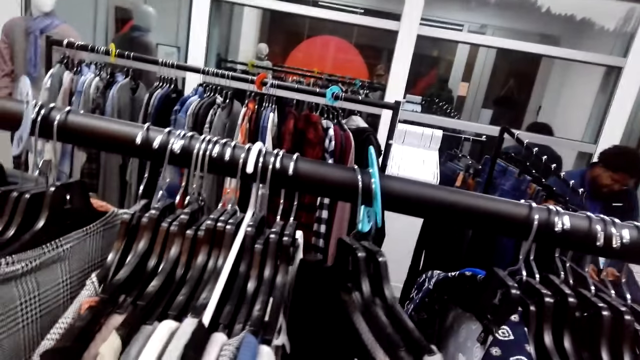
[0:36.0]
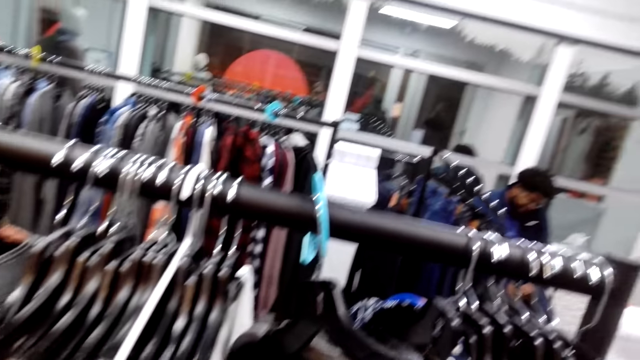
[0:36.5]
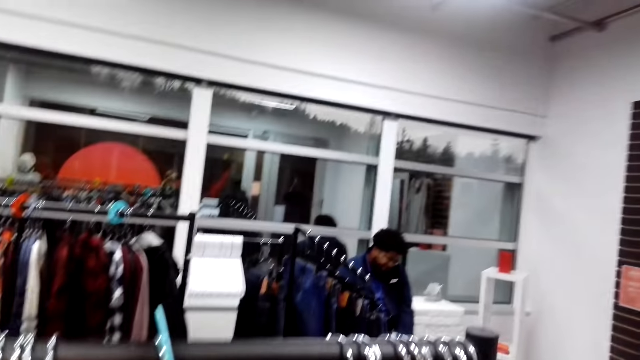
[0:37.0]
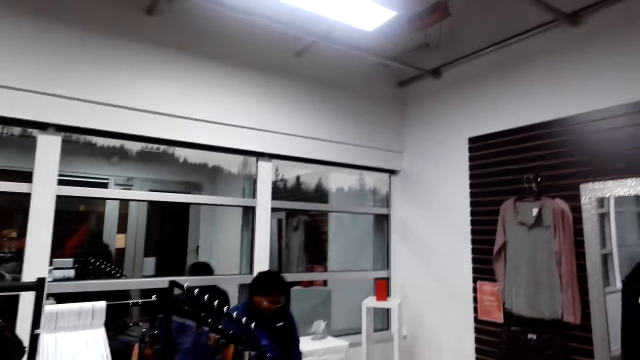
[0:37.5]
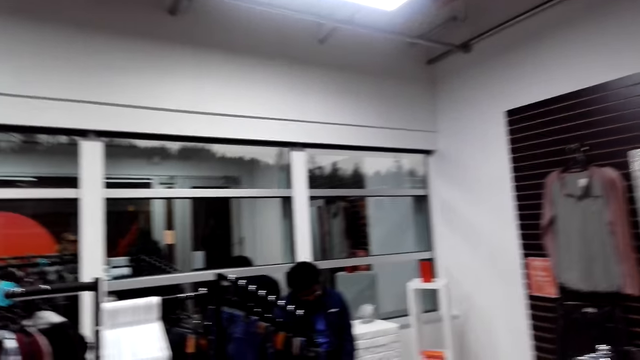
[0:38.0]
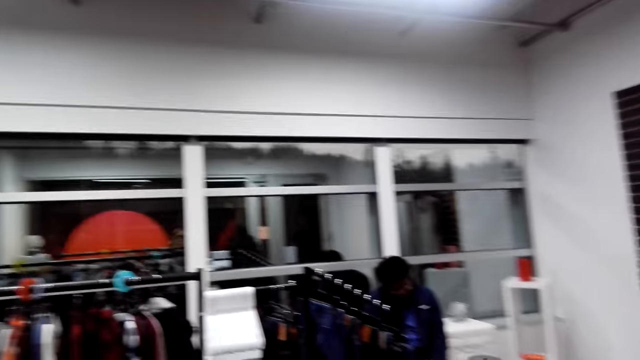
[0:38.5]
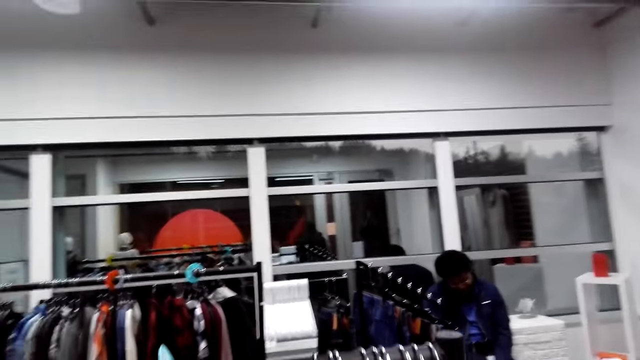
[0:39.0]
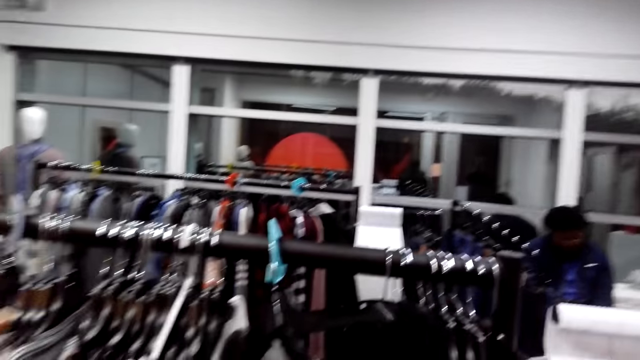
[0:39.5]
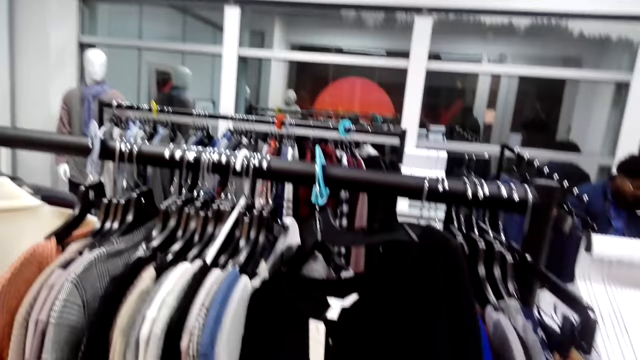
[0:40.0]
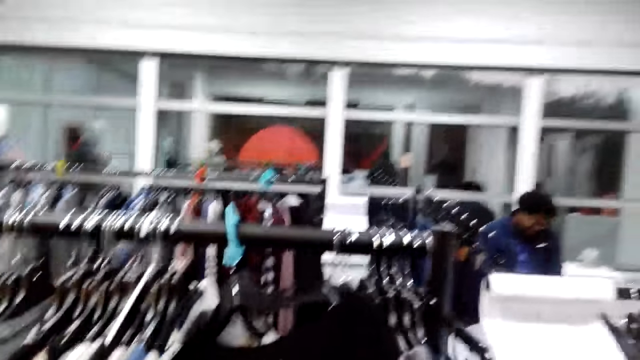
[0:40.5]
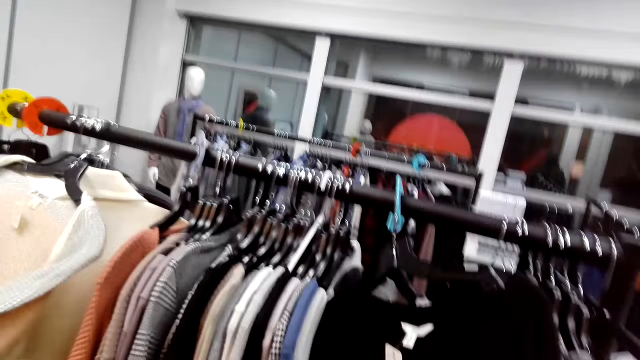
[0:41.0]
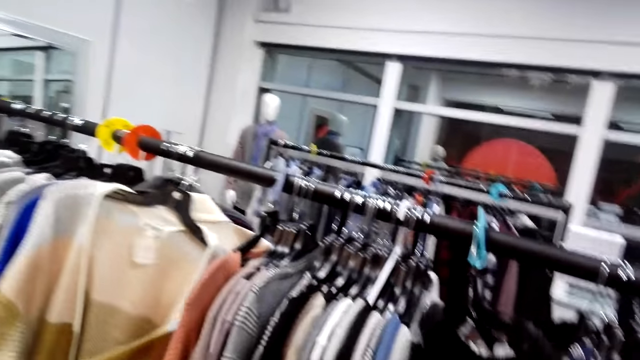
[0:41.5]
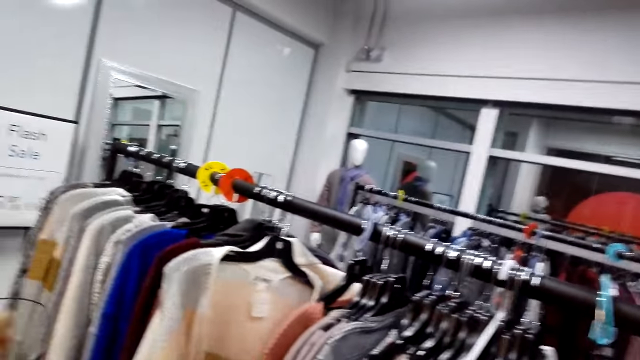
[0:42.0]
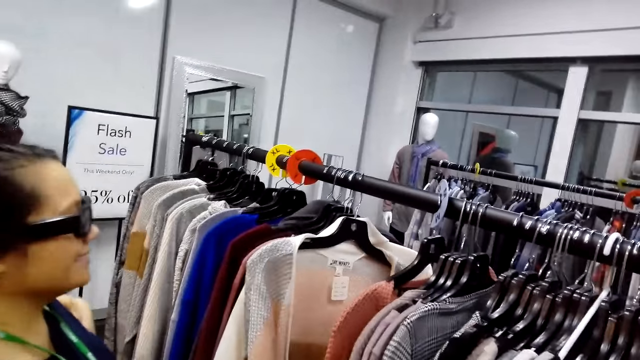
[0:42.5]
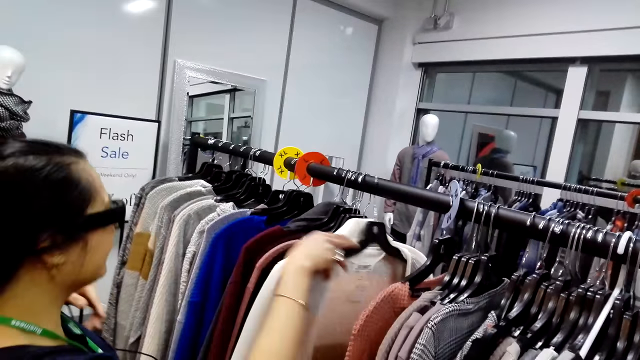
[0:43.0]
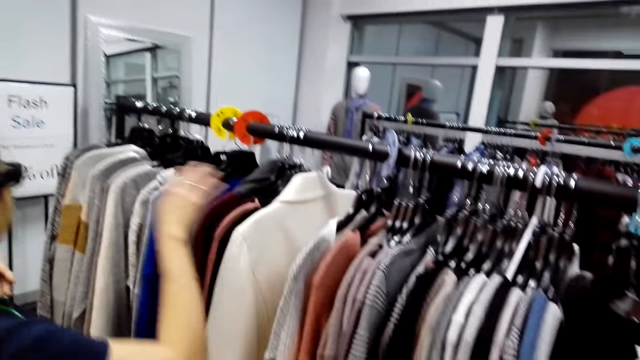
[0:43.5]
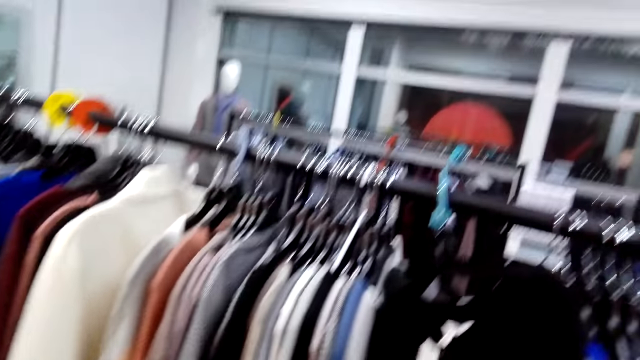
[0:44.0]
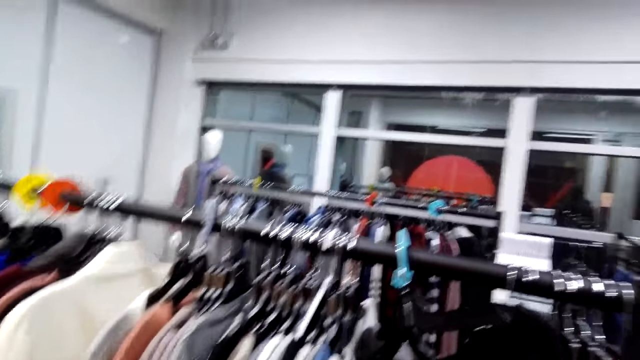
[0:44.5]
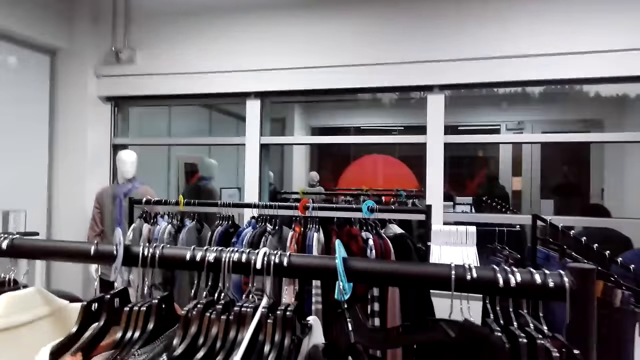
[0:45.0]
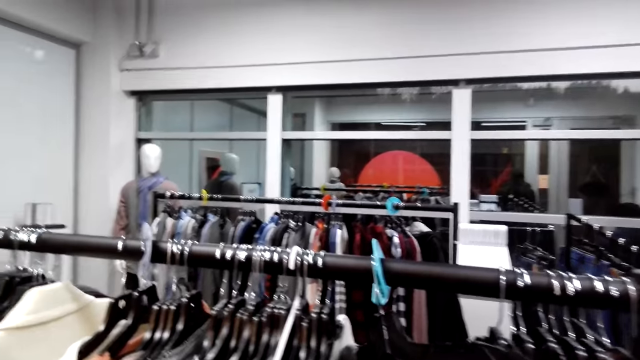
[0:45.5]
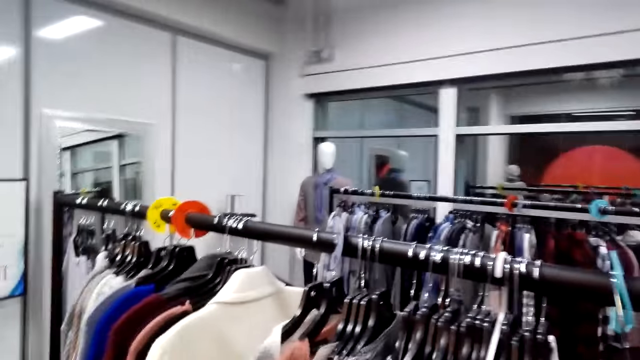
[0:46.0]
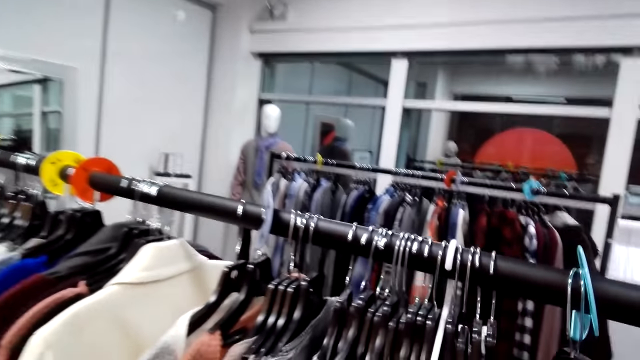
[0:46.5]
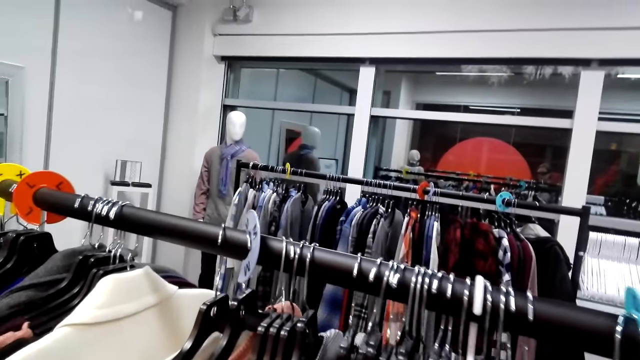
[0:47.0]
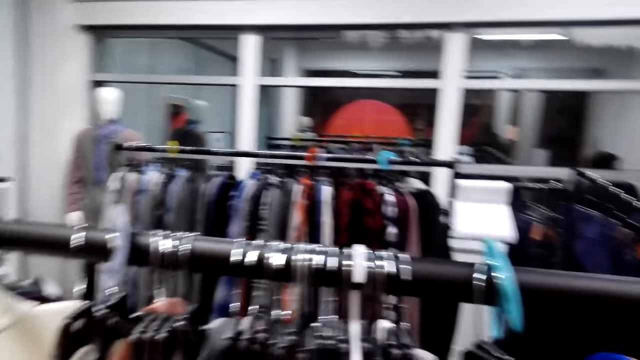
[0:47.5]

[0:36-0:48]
The camera wearer holds clothes on the hanger and turns to the side. A man holds clothes on the hanger. The camera wearer turns to the side.

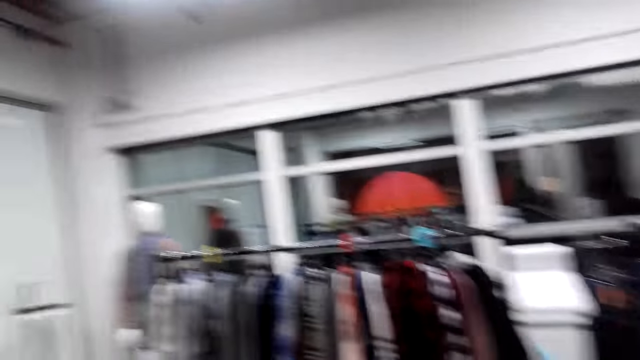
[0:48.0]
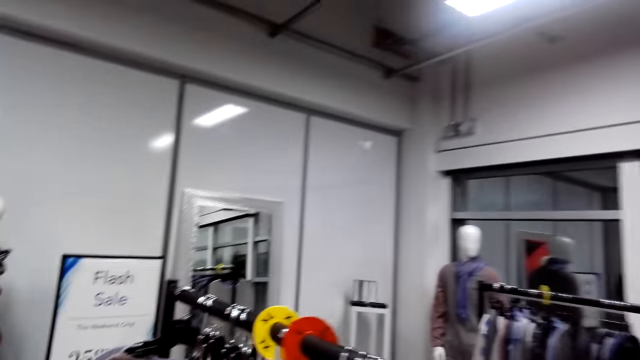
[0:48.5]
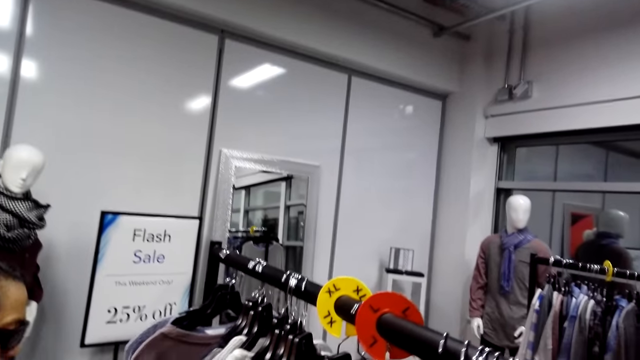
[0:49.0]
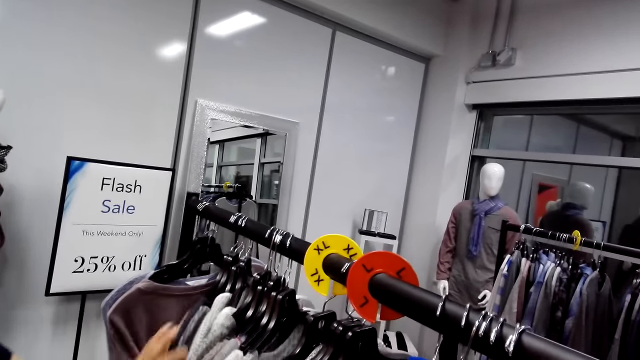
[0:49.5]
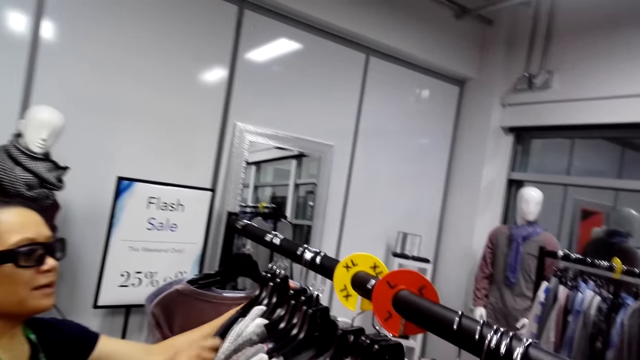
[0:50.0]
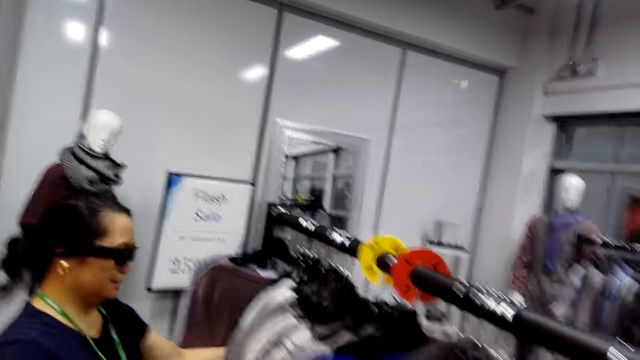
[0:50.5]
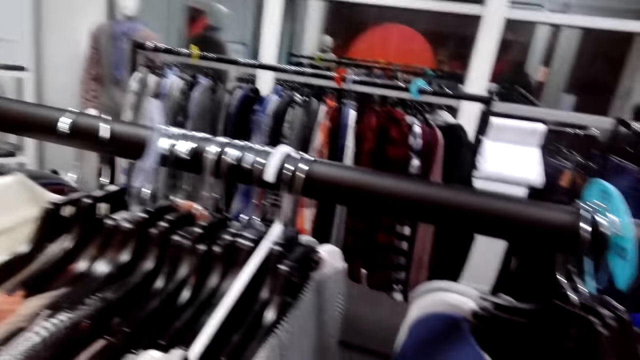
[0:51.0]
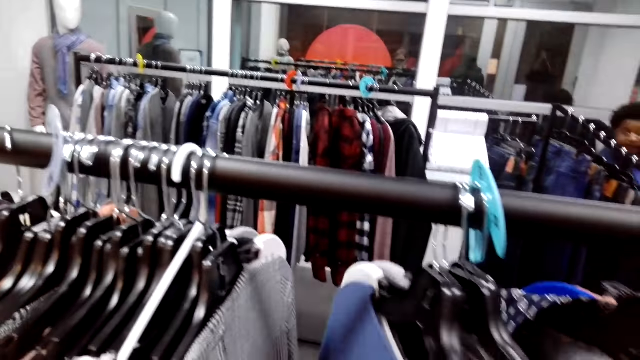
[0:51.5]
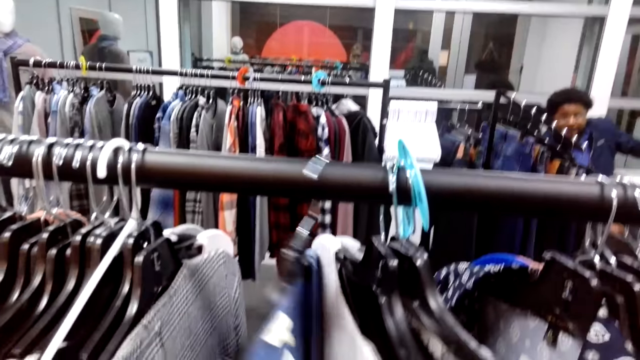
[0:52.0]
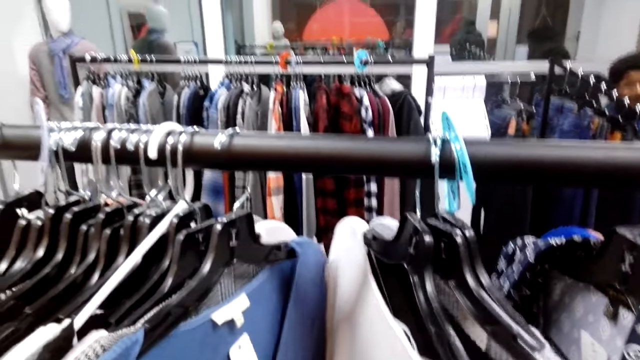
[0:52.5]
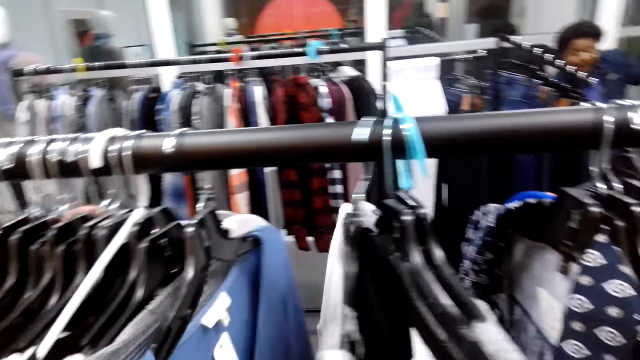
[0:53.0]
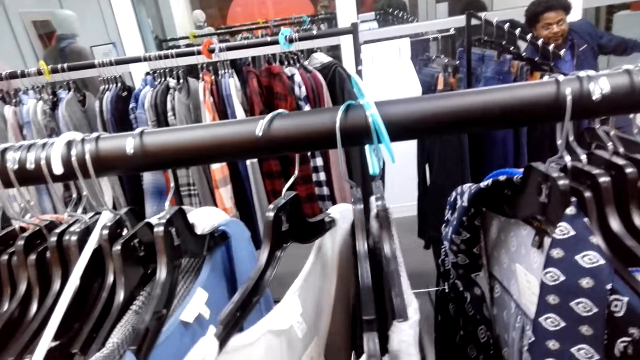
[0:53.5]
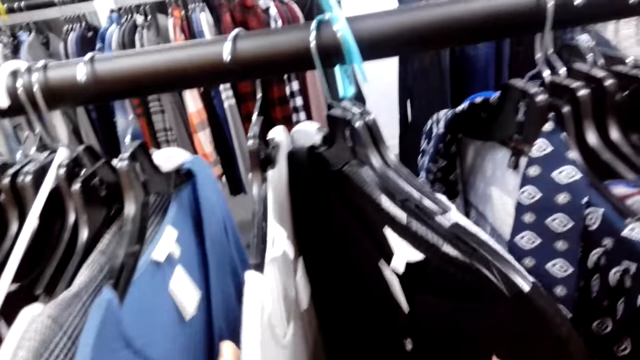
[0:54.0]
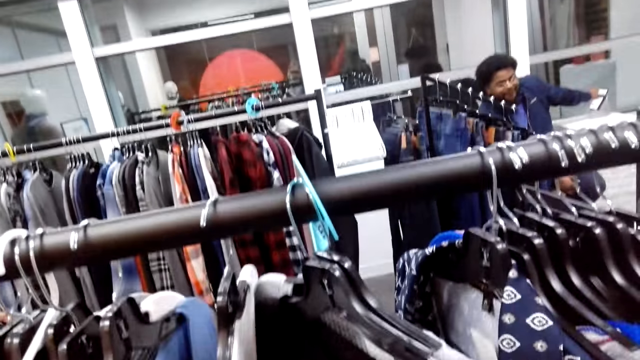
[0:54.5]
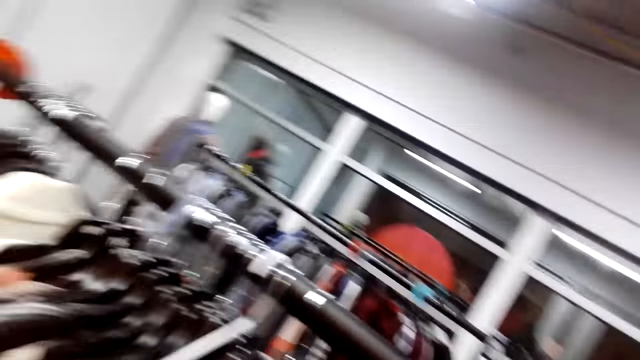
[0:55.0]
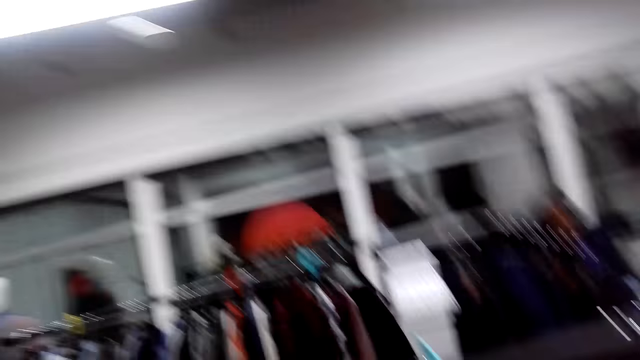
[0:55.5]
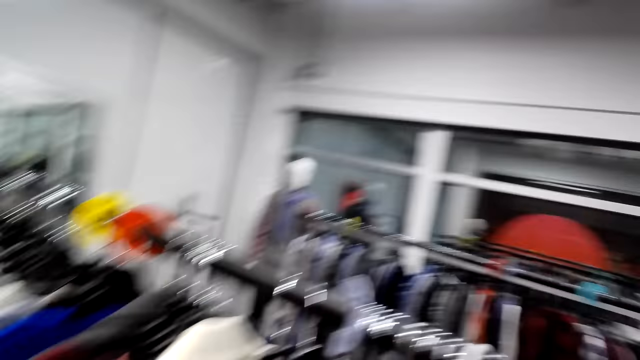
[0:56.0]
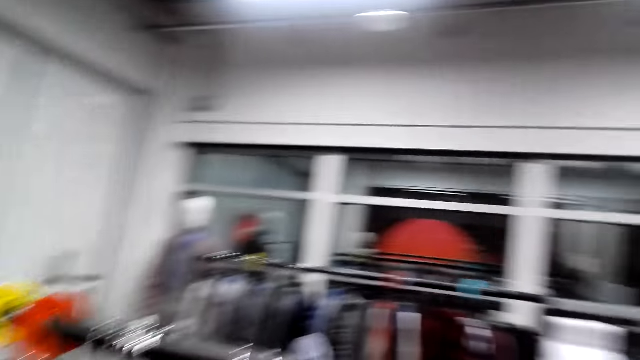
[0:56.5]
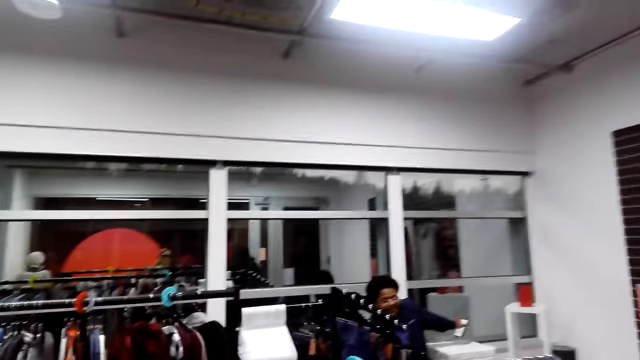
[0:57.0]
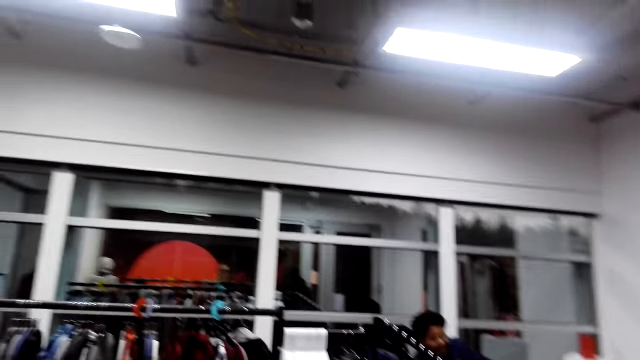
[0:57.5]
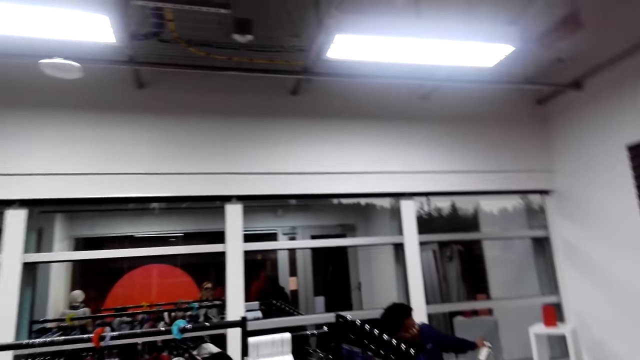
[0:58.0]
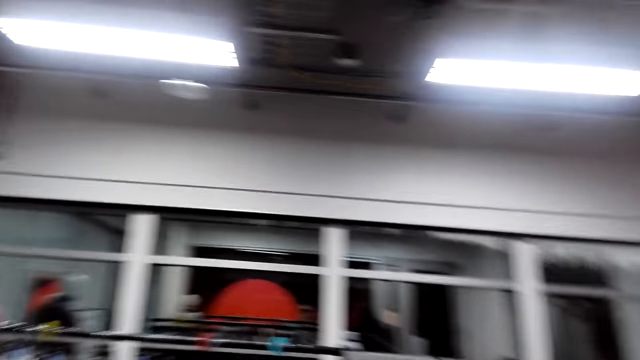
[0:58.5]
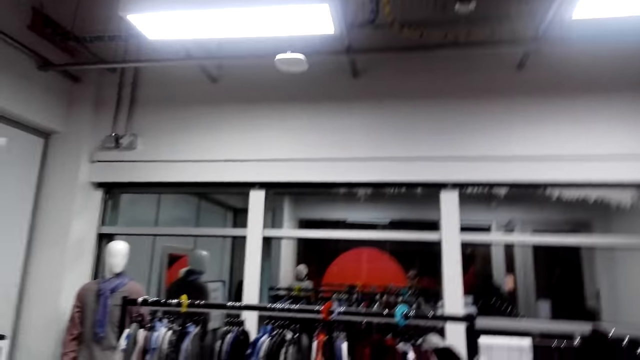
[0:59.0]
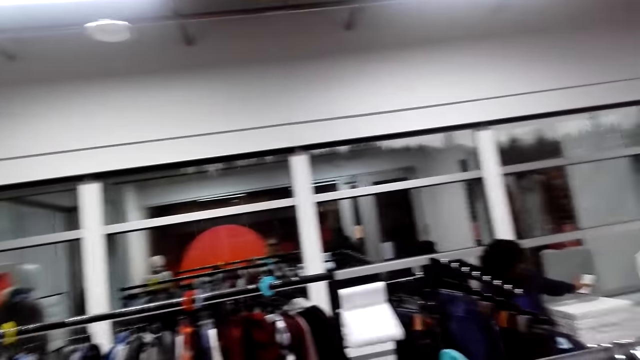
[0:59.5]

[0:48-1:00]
A man holds clothes on the hanger. The camera wearer turns to the side, holds clothes on the hanger, and turns to the side again.
